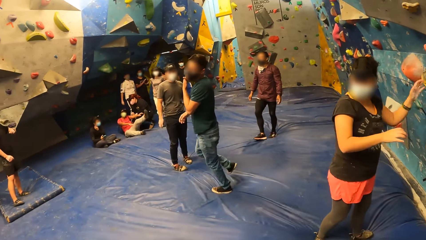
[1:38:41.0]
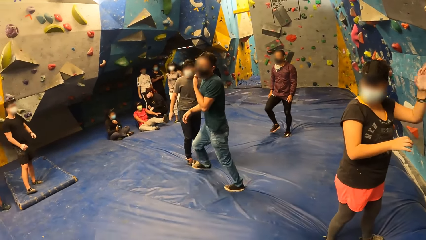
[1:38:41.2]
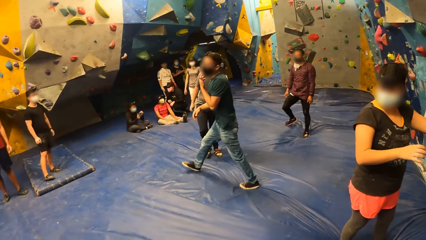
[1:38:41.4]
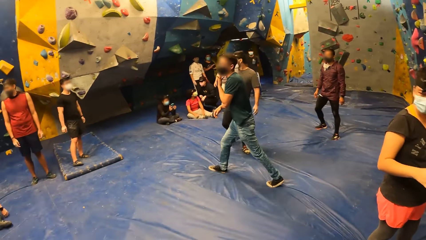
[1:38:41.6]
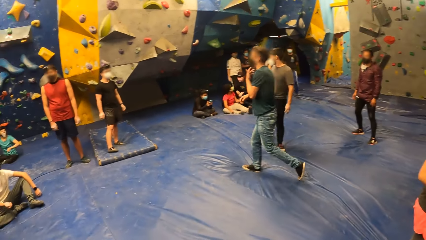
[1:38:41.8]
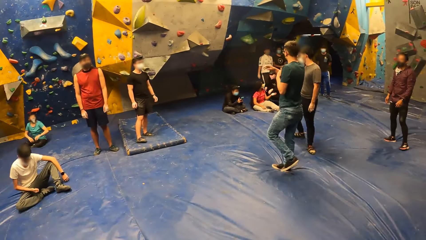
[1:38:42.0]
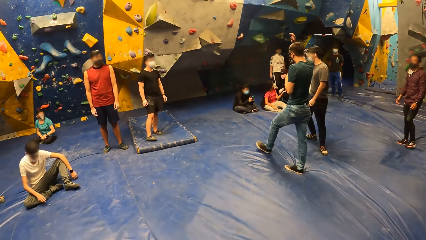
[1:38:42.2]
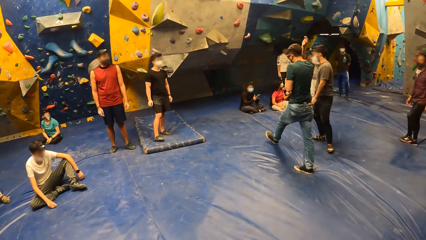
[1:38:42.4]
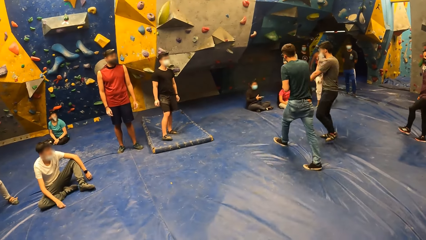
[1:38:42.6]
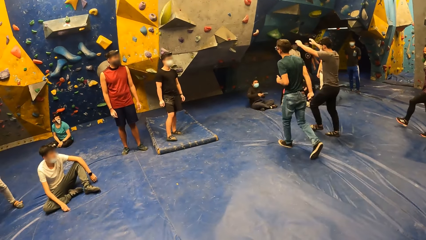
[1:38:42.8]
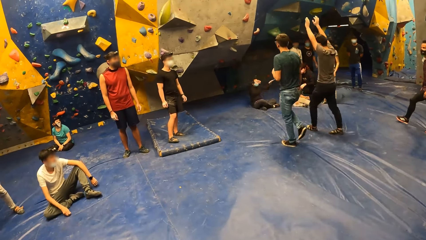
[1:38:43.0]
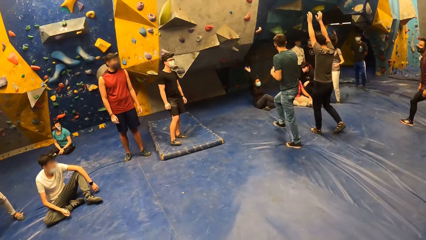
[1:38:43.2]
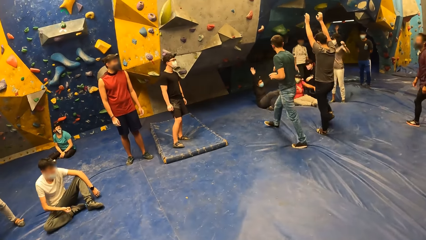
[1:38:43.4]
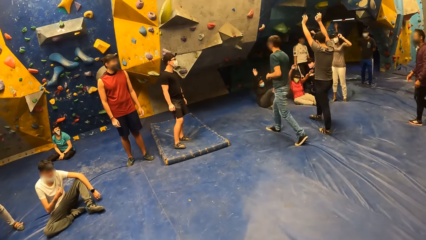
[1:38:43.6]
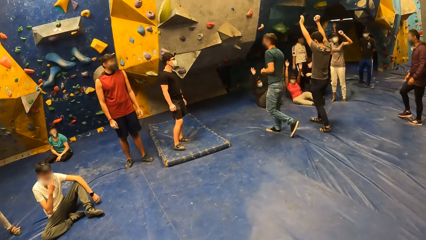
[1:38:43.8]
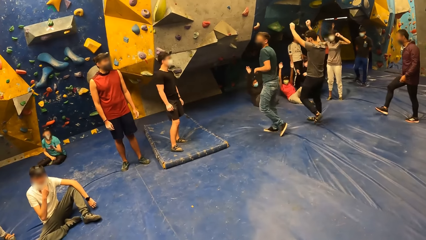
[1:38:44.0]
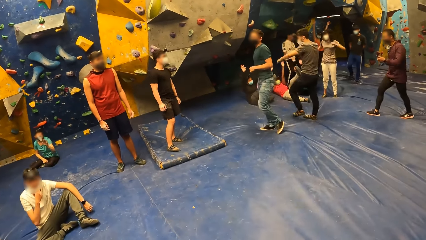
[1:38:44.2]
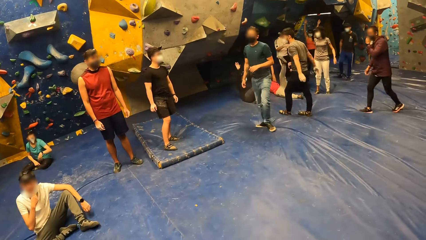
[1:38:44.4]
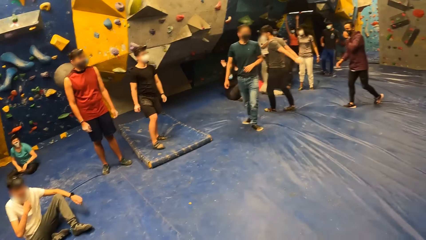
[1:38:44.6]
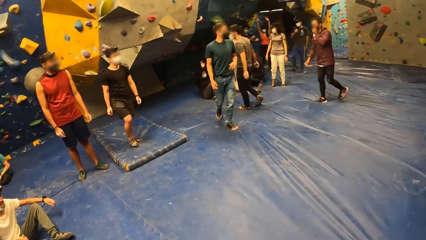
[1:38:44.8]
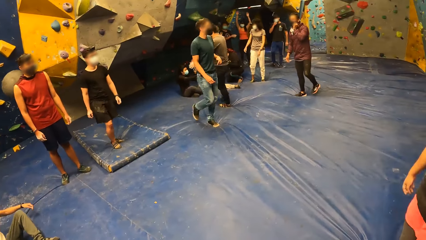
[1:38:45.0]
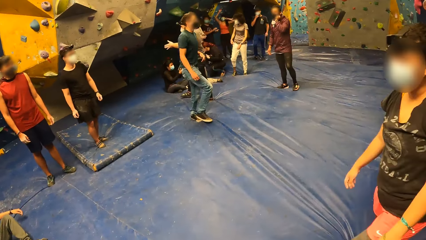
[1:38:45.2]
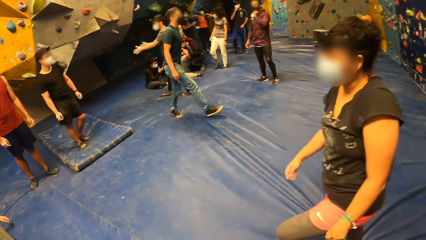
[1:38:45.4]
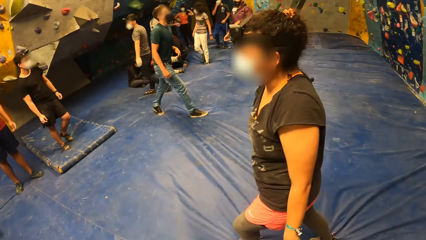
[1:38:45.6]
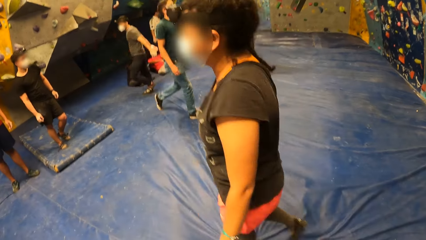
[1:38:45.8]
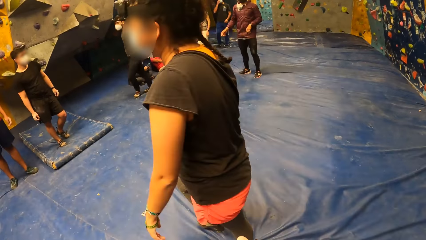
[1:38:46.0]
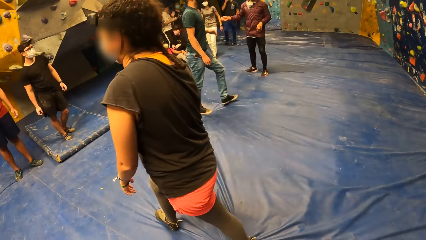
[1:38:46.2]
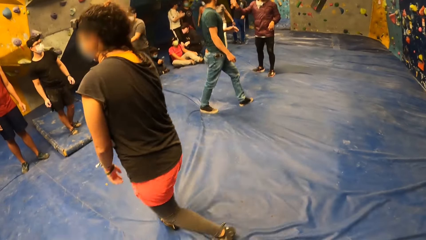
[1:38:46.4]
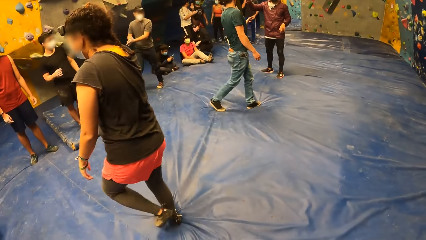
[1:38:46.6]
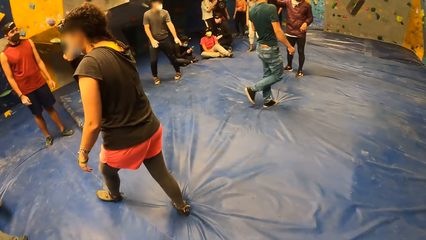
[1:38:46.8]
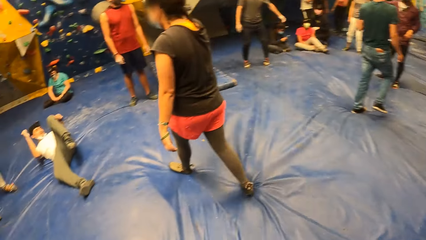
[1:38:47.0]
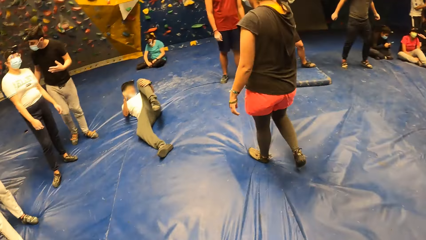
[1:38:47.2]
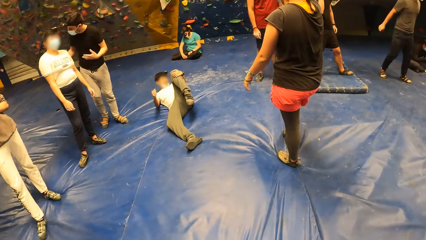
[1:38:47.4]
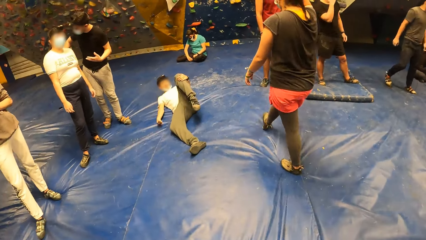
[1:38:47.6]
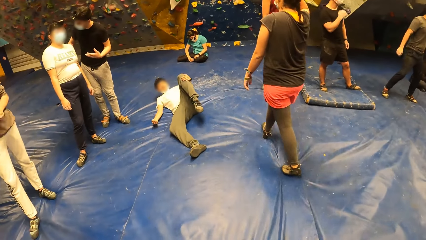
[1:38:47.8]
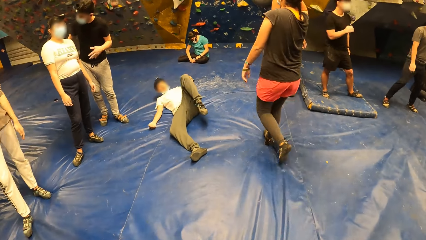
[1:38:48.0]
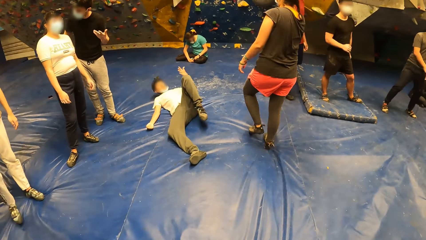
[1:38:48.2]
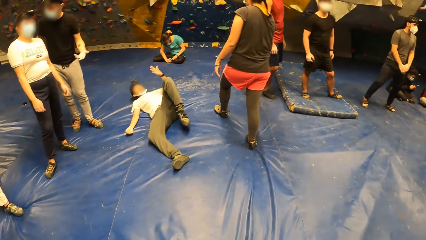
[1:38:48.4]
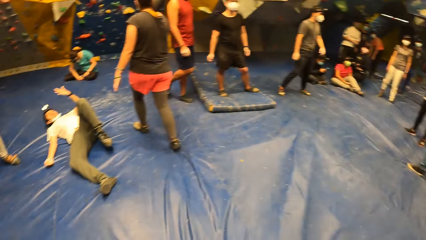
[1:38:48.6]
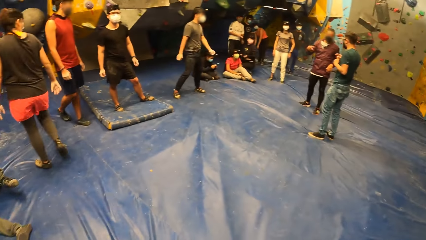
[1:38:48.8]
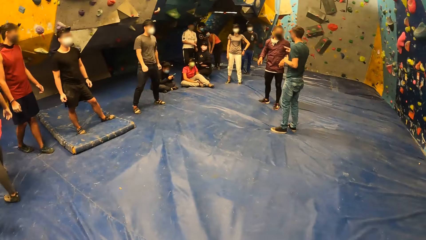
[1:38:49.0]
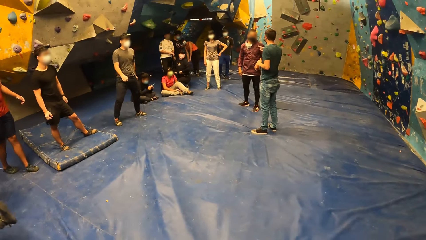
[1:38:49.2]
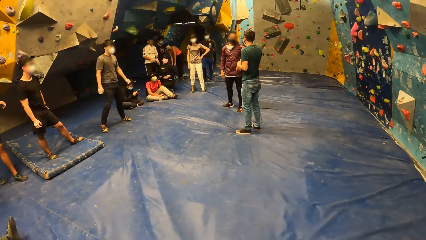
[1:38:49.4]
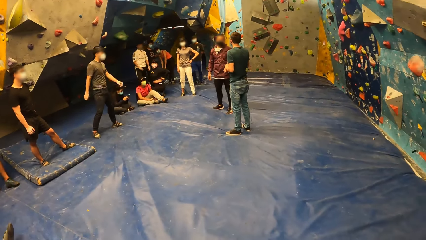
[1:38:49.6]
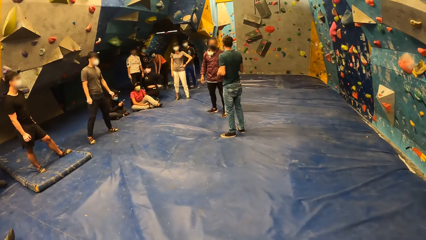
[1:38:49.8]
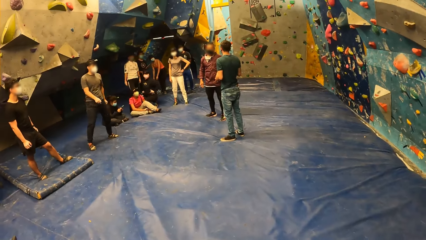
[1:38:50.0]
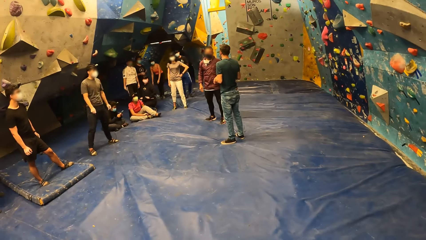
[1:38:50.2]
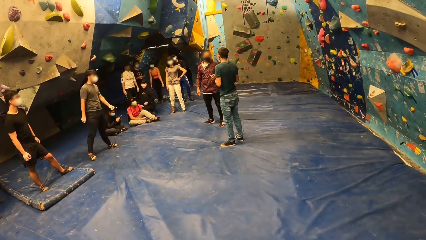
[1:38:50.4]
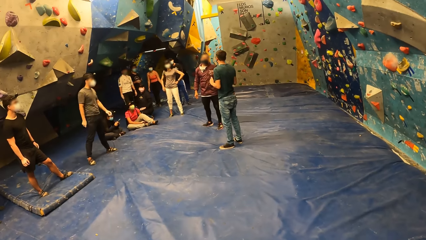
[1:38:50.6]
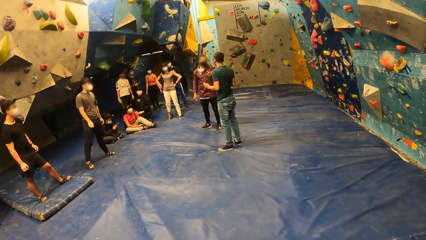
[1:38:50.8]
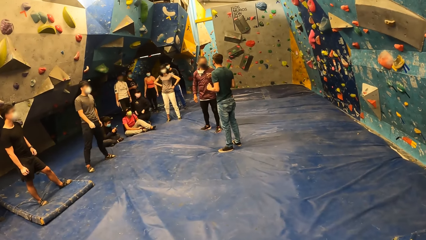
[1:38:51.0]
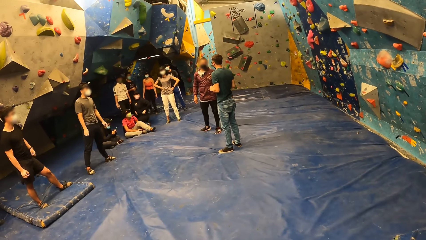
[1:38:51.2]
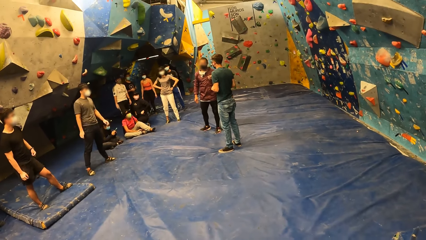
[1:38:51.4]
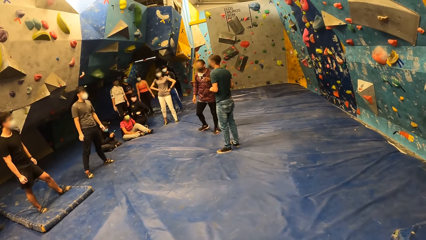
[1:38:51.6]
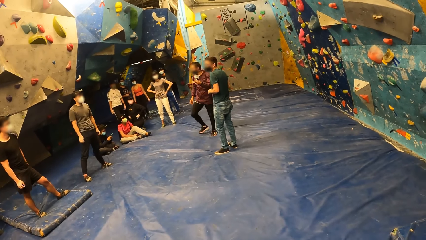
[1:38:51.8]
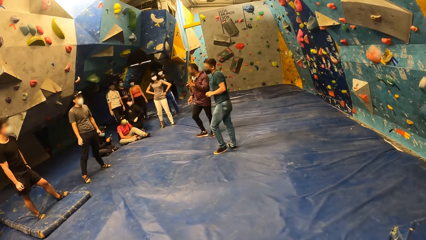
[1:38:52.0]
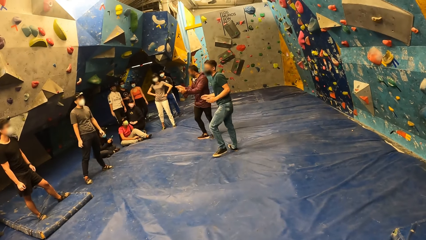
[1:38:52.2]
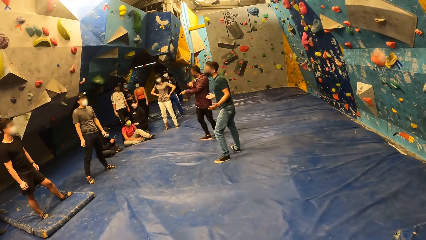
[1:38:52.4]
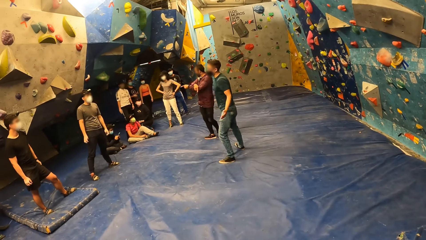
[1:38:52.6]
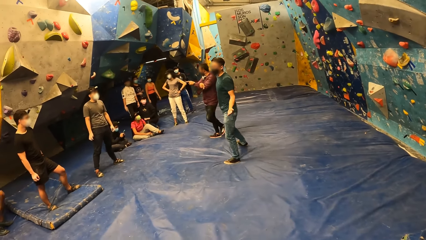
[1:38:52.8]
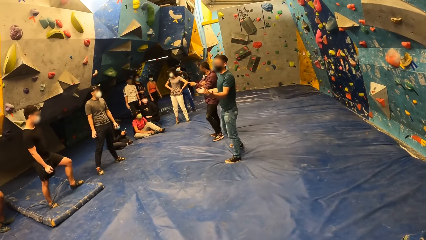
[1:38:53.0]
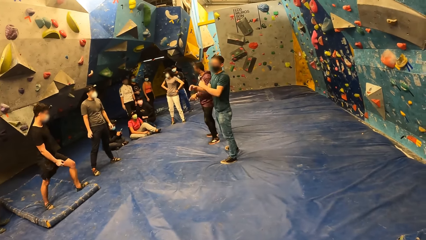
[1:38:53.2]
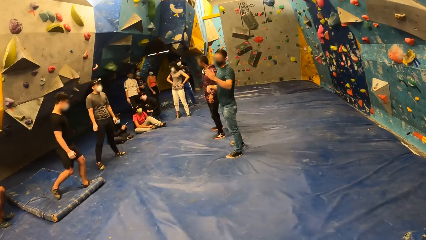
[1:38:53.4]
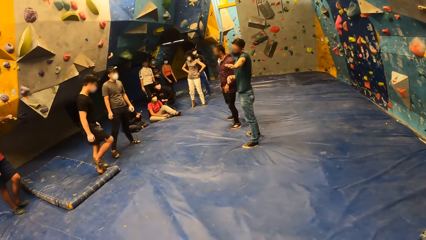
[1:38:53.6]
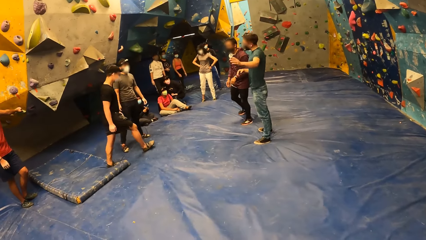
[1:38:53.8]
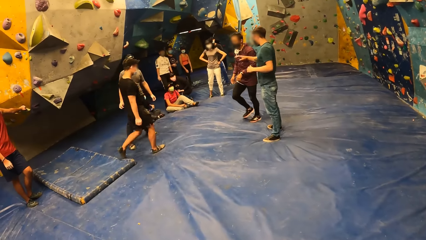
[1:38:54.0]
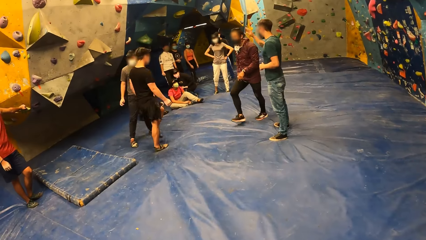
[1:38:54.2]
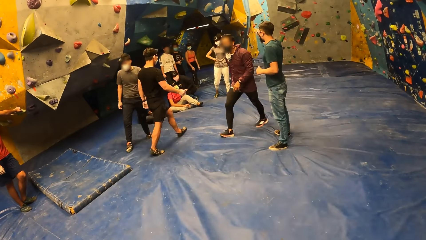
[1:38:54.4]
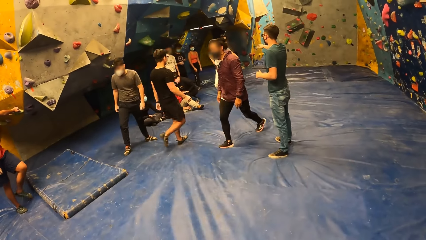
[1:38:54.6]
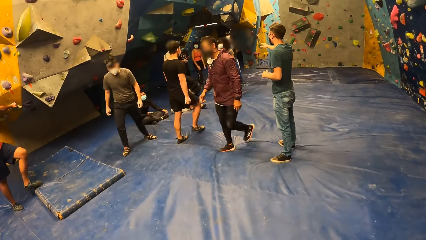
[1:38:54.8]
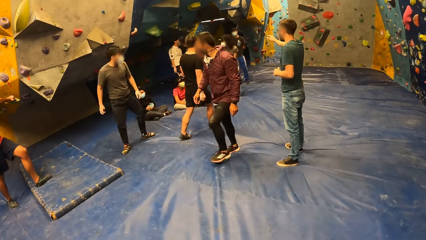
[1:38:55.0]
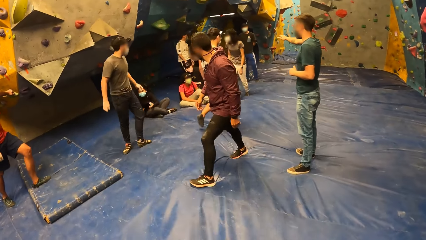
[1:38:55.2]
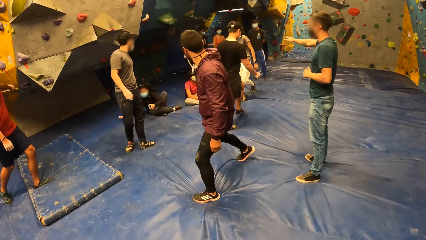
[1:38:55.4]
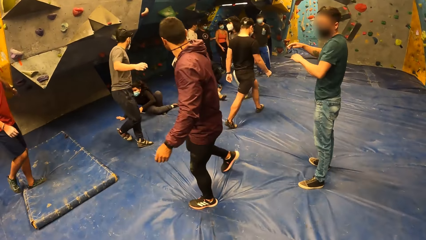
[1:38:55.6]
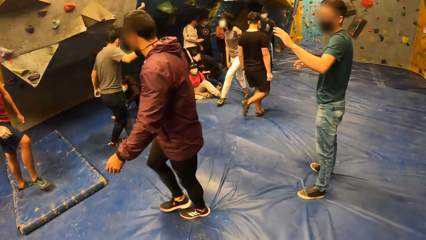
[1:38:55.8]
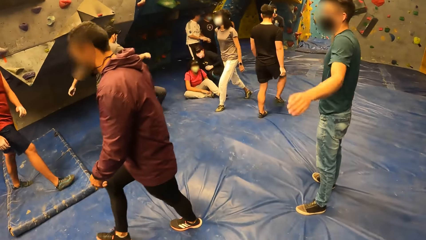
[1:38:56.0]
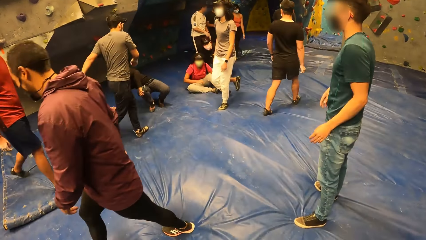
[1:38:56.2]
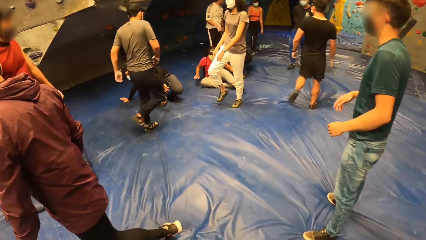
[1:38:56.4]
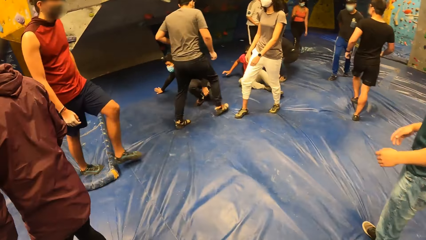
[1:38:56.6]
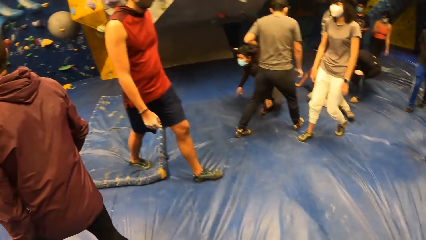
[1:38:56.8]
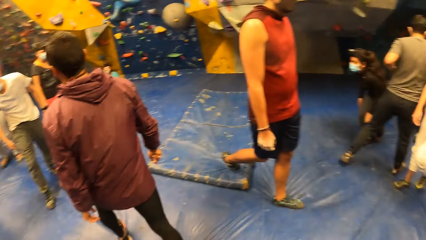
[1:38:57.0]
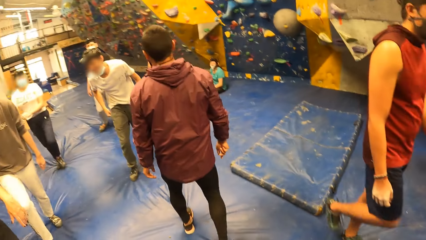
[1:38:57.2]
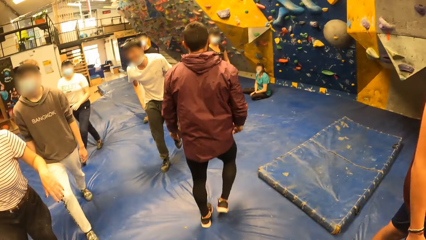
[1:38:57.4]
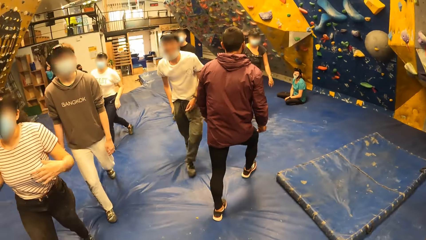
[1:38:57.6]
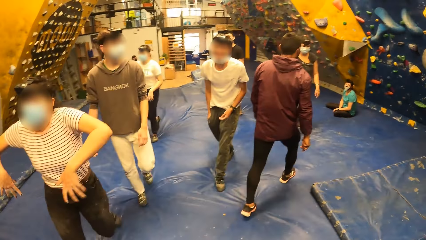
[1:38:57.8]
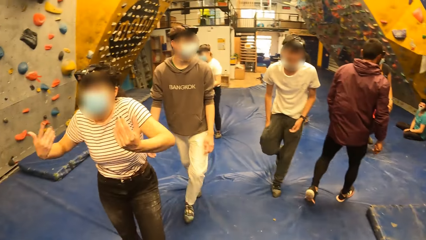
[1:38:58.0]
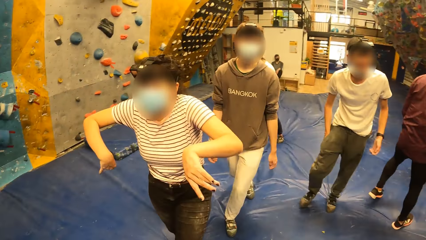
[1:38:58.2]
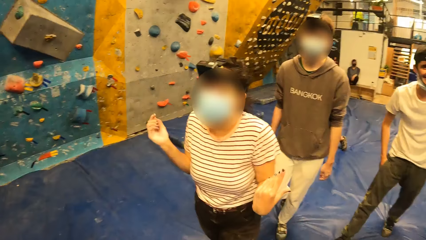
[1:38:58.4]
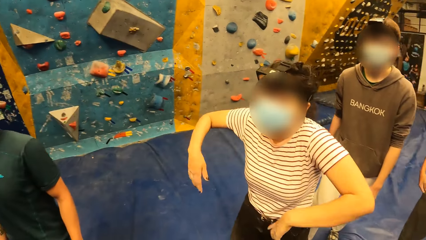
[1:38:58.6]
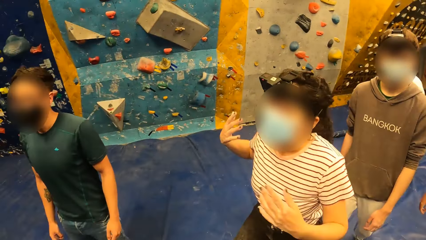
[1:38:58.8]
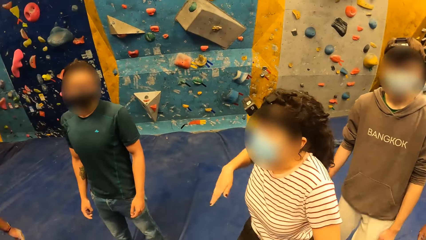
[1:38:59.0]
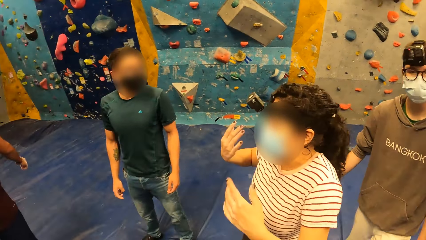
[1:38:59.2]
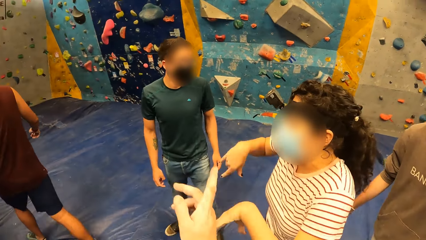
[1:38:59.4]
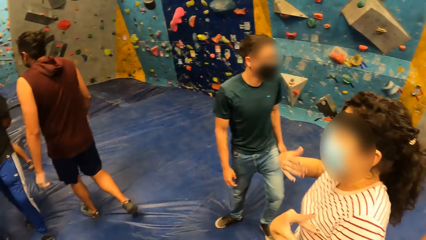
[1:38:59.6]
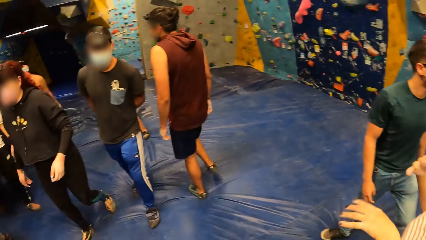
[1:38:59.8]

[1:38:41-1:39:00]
A man claps hands. A woman moves around and moves her hands. Another man picks up something. Another man looks around. The second man puts something in the mouth. Another woman raises her hands up. The first man slaps hands. The first woman walks around. The second man sleeps on the floor. Another woman looks around. The third man uses gestures. The first woman raises her hand. Another man moves his hand. The first man looks around. The second woman bends downwards, stands up and moves around. The camera wearer walks around. The third woman walks around. The second man walks around. The fourth man walks around. Another woman shakes hands. The first woman walks around. The fourth woman walks around.
